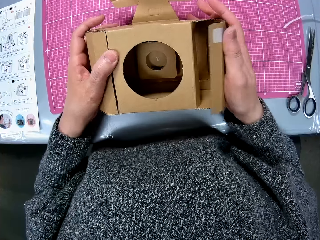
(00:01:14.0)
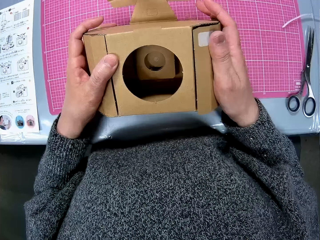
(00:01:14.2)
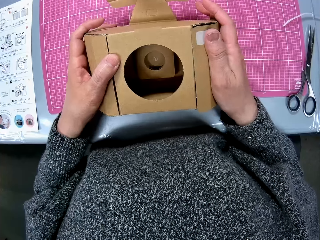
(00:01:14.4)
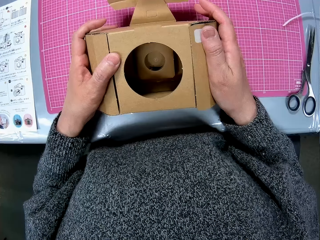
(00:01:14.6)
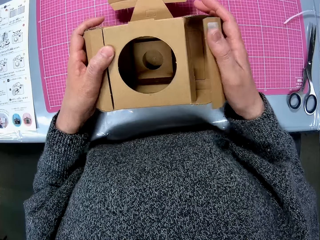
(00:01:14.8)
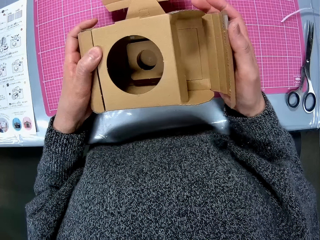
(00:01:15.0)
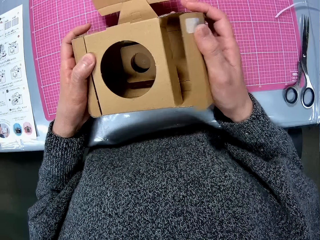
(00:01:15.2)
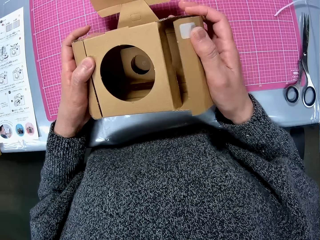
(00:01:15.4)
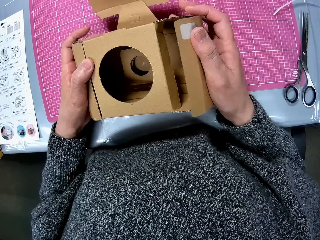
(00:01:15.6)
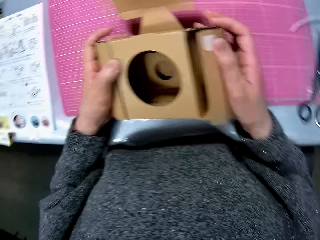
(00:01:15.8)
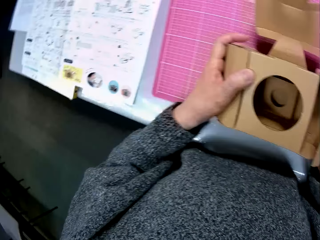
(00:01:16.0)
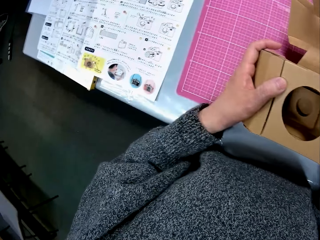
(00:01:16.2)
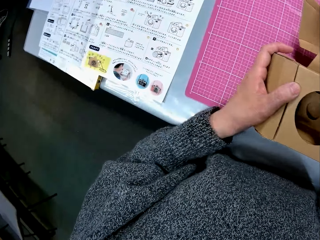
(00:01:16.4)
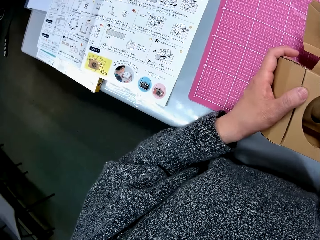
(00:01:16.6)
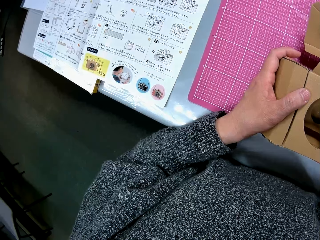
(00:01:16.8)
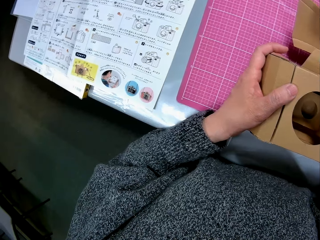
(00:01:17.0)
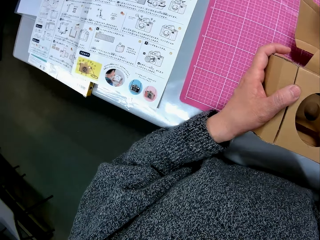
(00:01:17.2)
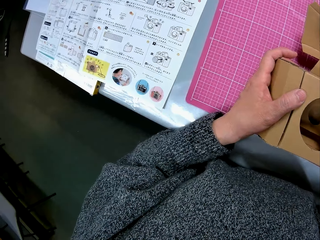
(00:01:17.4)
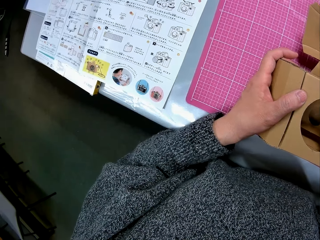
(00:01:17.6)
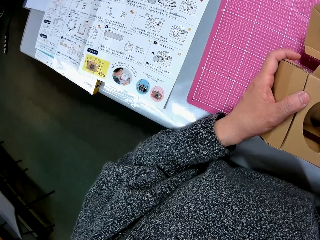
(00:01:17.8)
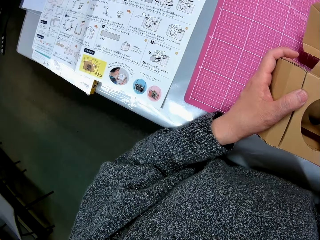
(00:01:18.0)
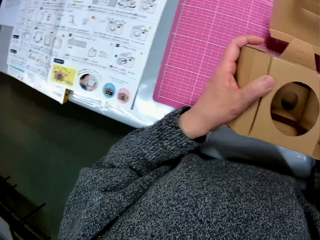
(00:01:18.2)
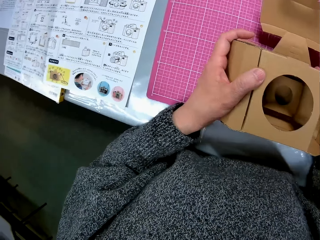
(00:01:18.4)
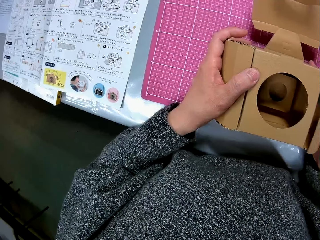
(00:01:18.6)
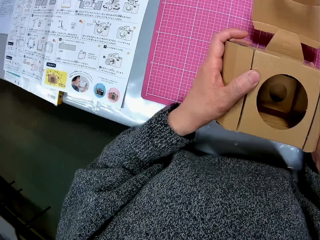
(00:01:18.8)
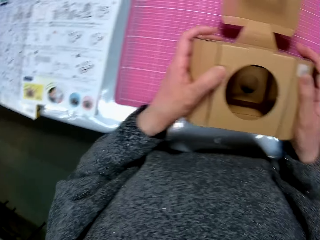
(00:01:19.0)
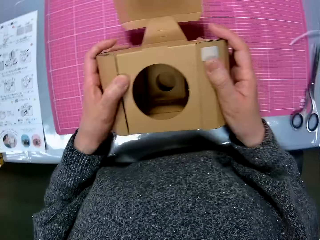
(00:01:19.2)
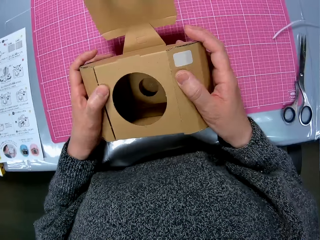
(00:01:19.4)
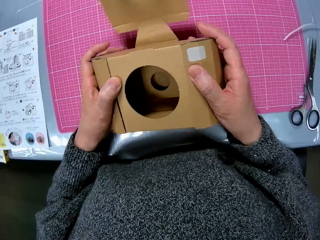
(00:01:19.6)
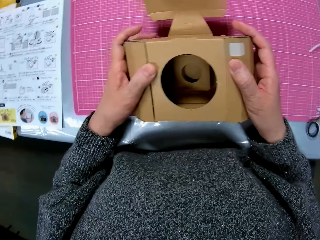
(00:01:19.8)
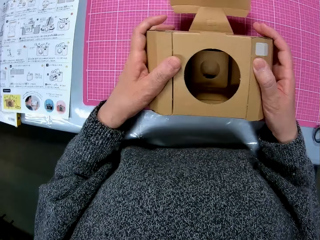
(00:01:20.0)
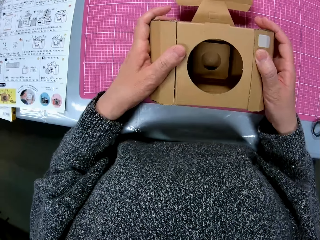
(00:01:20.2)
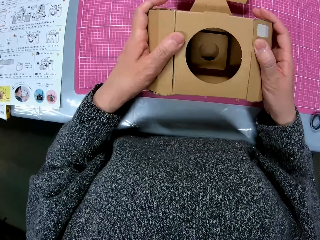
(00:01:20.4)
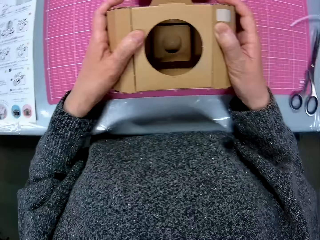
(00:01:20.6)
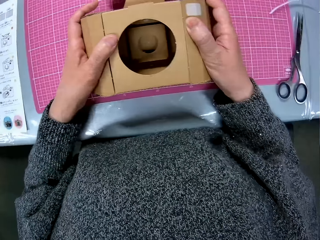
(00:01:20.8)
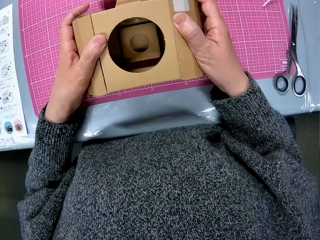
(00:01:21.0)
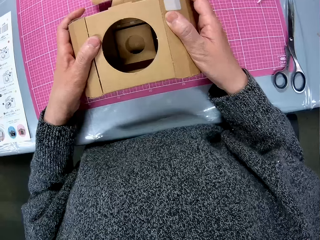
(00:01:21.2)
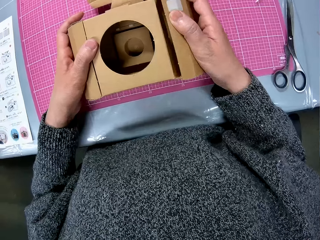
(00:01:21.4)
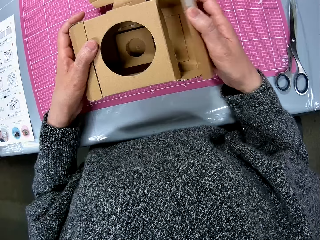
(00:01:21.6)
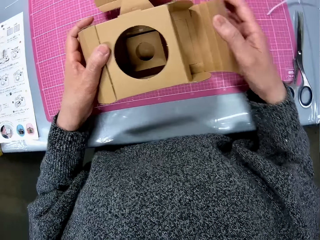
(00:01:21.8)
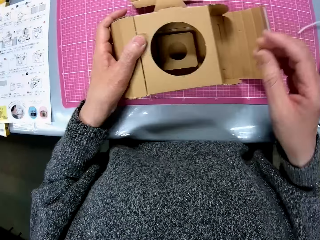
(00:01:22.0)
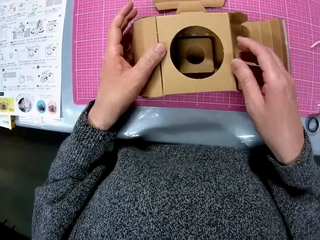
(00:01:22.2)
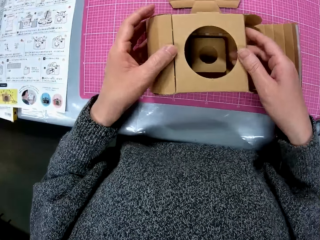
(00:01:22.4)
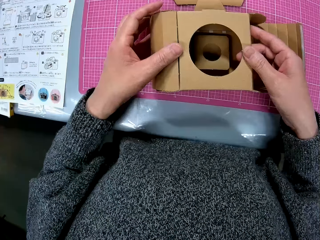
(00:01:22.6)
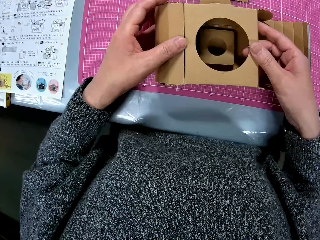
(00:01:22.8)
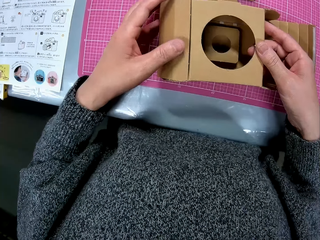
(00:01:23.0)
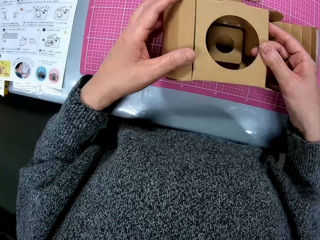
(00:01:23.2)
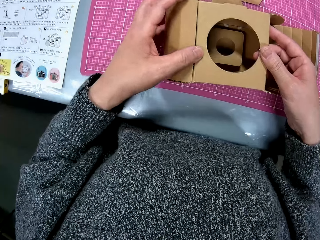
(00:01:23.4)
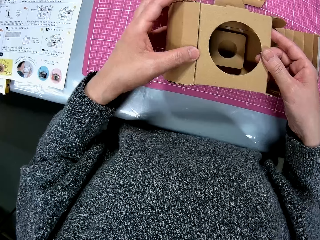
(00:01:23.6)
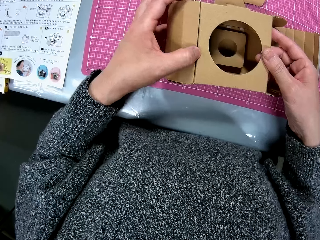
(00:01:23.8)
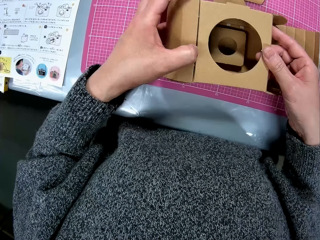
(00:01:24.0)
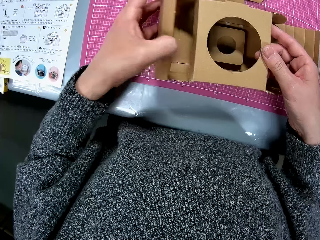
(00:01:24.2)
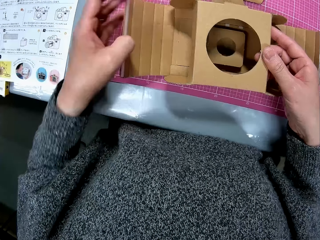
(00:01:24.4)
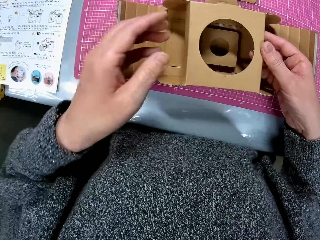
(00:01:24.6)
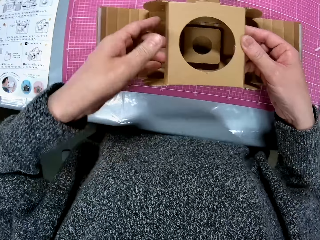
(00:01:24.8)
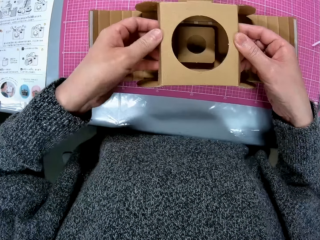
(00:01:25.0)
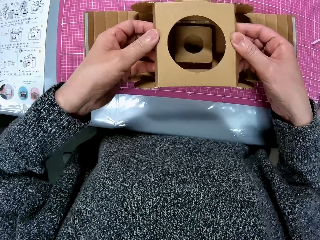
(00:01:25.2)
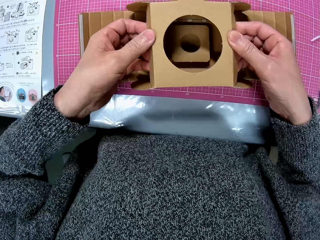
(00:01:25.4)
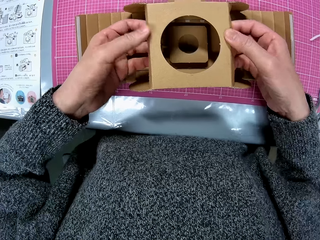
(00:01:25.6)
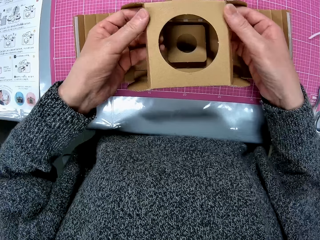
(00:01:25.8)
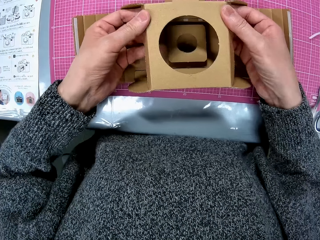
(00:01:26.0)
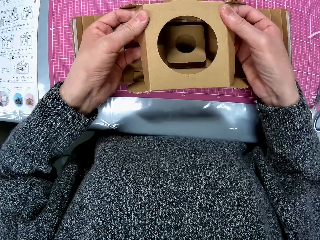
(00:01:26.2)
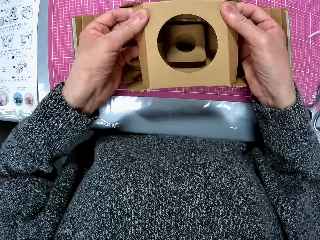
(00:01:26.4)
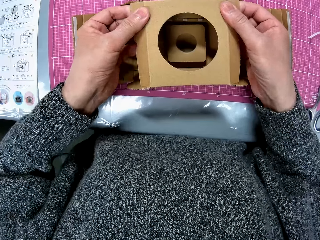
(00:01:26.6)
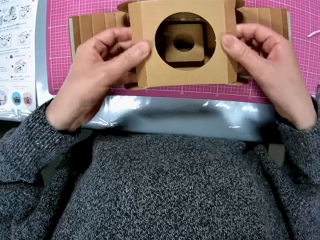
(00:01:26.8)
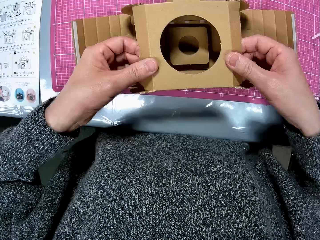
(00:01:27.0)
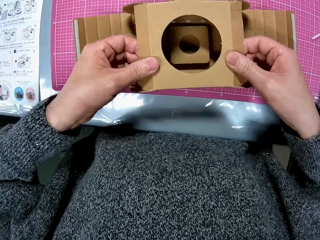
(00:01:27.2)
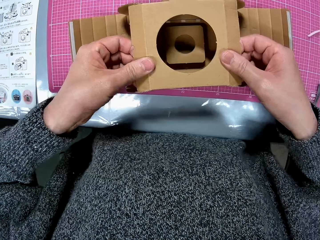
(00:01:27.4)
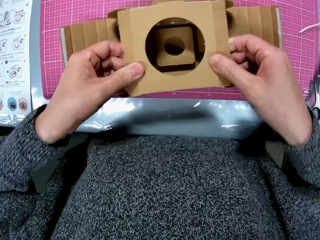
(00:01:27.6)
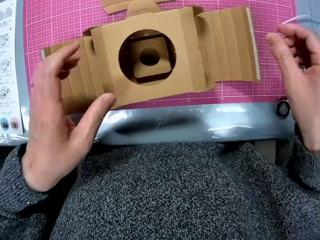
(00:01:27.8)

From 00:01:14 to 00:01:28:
The camera wearer glances at the instruction manual. He glances at the cardboard in his hands. He unfolds the cardboard and fixes the cardboard camera model.

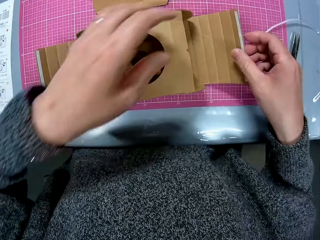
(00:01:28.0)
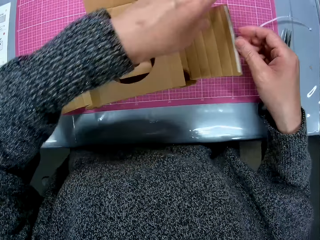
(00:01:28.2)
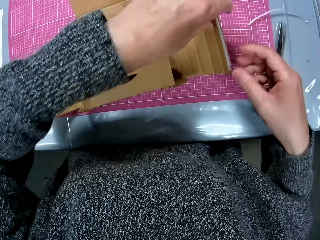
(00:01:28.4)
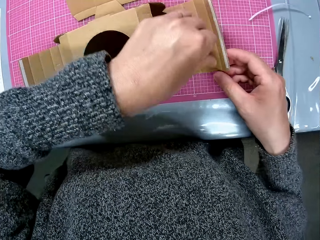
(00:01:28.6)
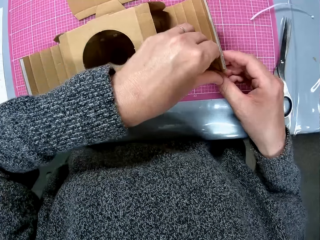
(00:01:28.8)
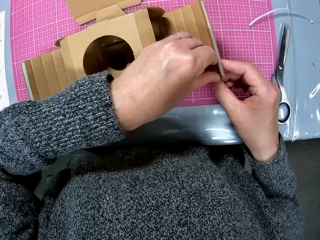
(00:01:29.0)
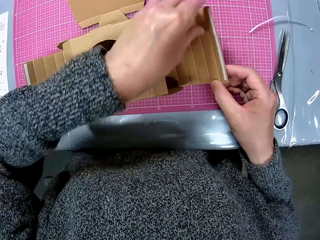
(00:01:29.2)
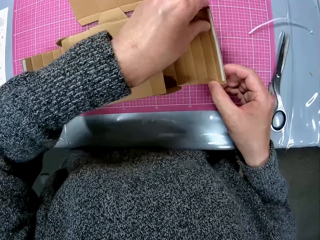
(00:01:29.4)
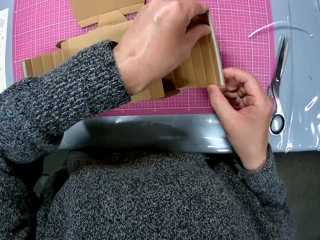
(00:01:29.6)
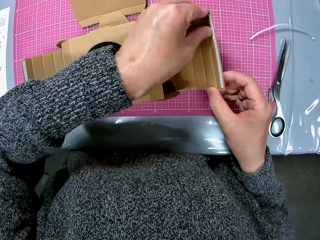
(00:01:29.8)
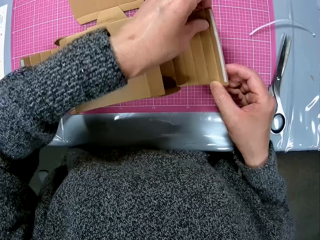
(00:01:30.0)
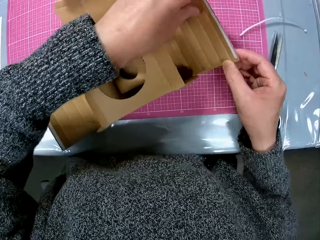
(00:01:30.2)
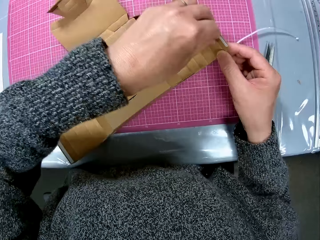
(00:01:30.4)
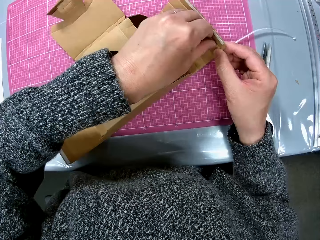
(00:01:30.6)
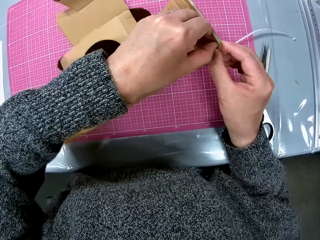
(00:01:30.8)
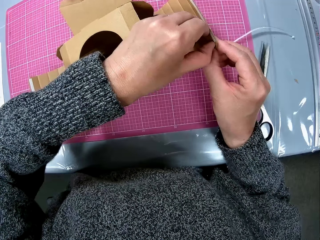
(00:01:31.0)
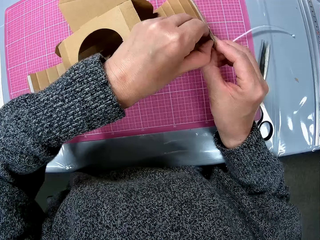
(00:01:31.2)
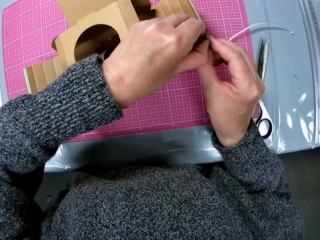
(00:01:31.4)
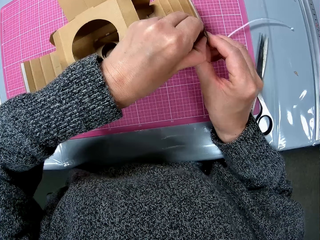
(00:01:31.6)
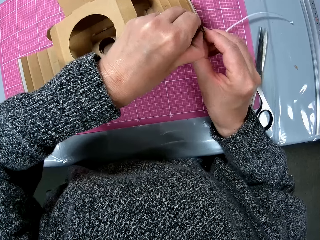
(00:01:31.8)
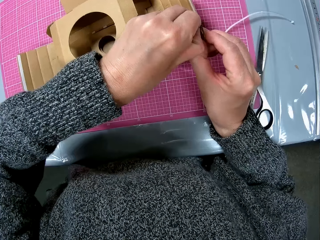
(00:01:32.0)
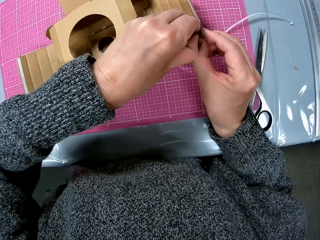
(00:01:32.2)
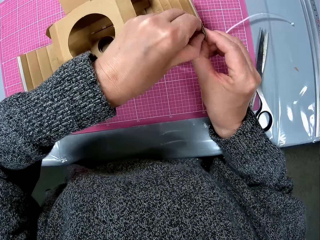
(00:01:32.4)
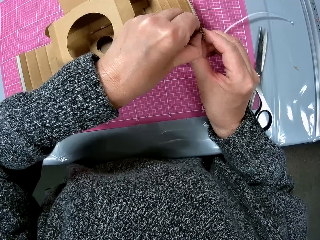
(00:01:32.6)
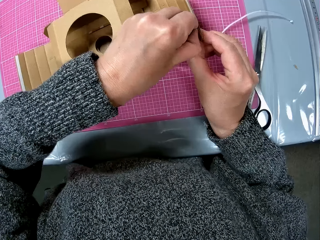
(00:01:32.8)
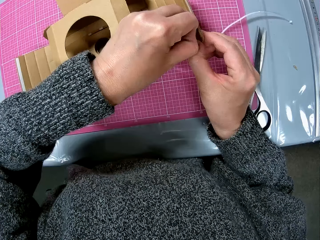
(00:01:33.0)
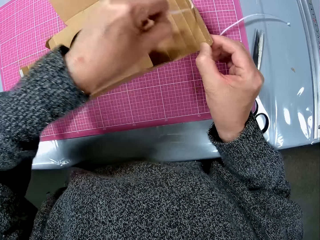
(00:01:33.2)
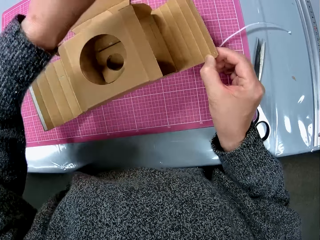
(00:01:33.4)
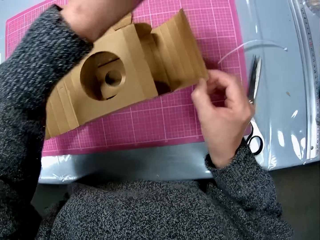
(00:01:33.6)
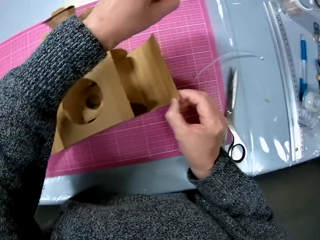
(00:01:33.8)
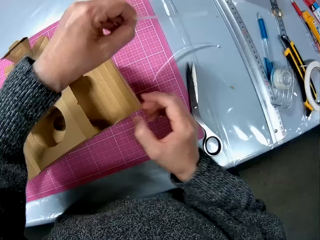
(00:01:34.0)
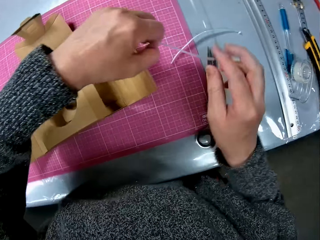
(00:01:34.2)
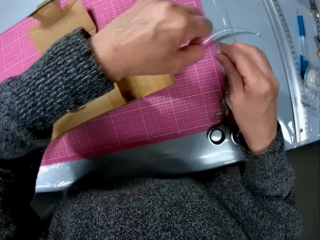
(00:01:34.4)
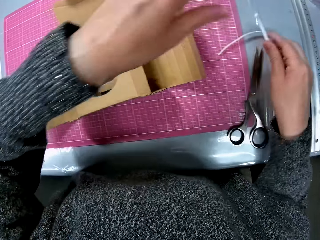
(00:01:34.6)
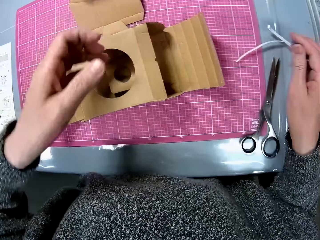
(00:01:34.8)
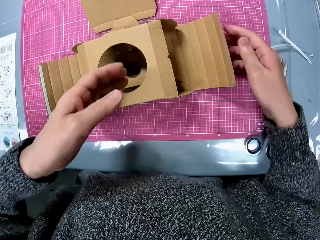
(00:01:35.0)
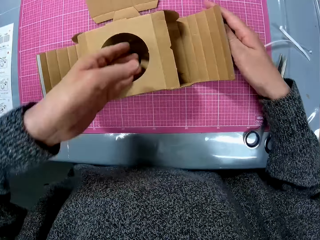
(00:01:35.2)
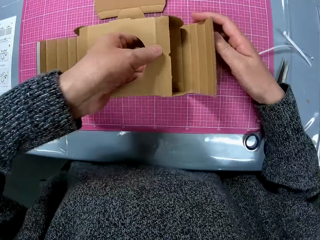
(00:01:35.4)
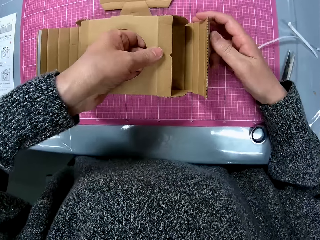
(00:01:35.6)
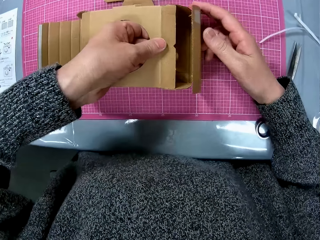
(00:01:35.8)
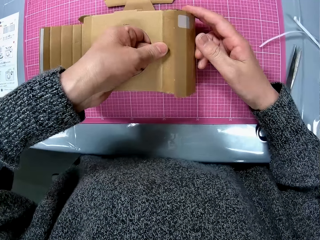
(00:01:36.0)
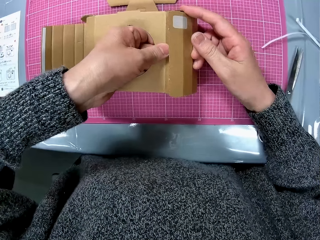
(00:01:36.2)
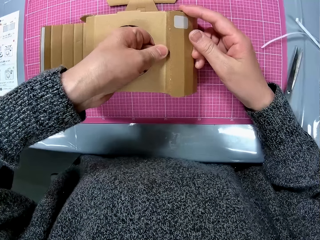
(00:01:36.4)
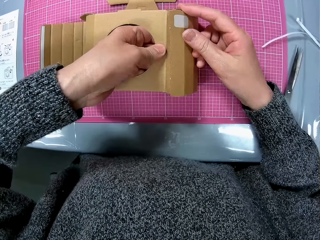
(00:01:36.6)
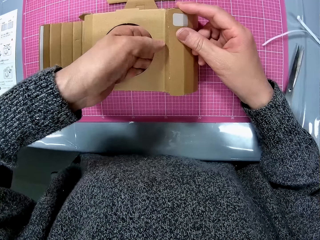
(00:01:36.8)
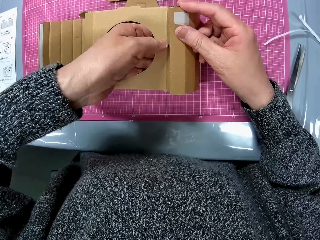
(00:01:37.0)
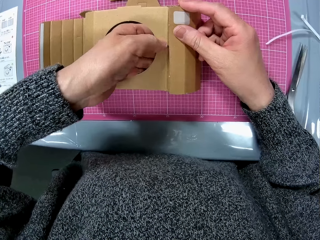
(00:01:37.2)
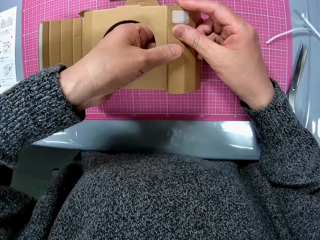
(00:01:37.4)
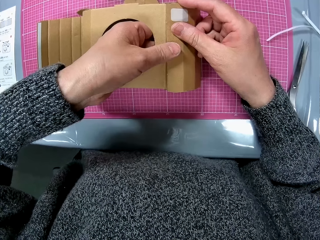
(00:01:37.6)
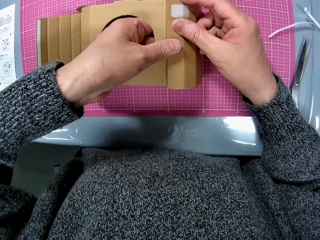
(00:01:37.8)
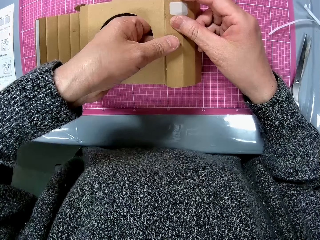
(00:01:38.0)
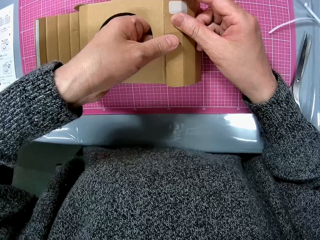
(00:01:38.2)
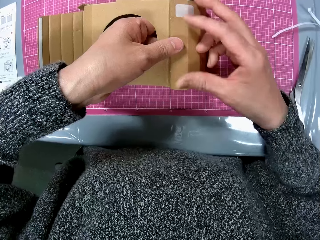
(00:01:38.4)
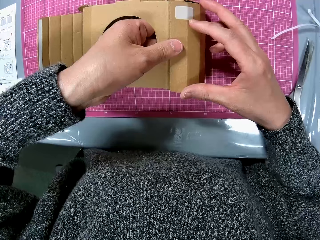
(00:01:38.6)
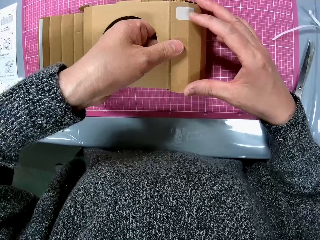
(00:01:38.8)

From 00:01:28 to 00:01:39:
The camera wearer peels off a white double-sided tape from a tip of the cardboard. They place the white tape on the table. They fold the cardboard, fix the cardboard camera model, and glue the tip of the cardboard to the cardboard.
